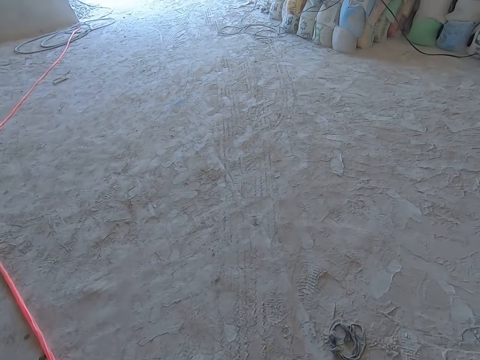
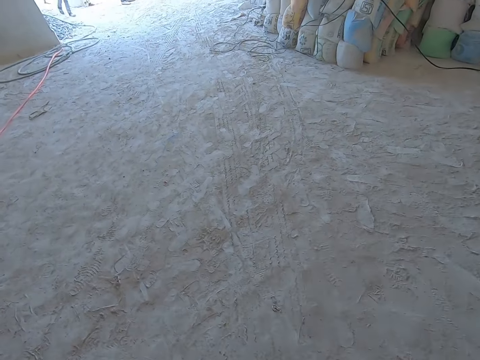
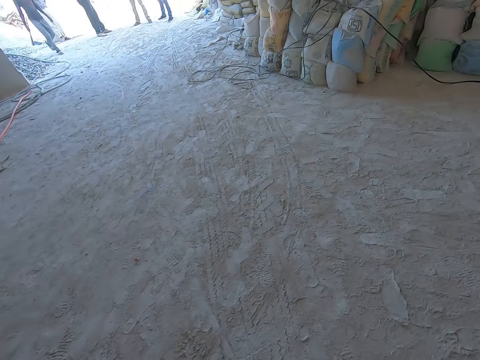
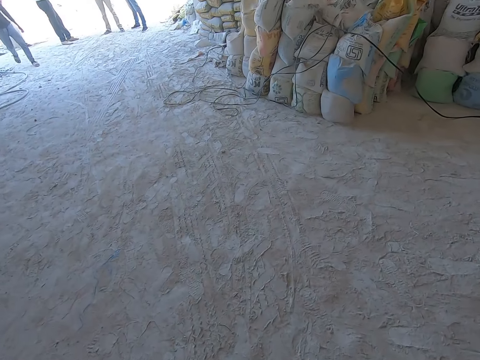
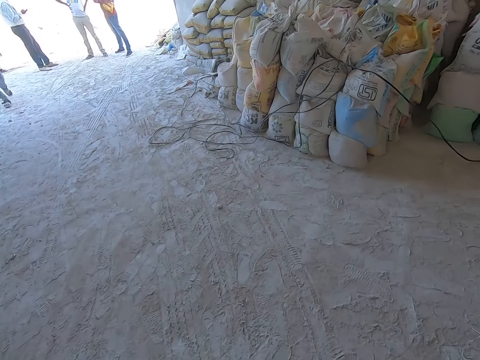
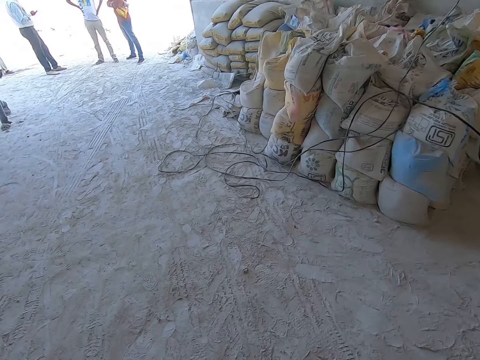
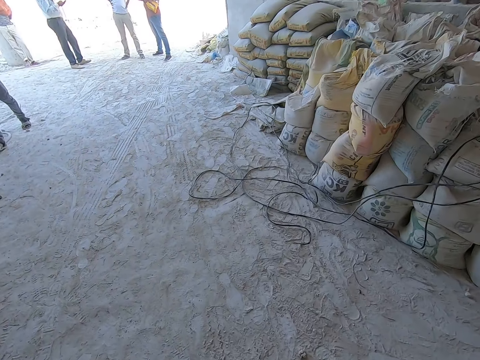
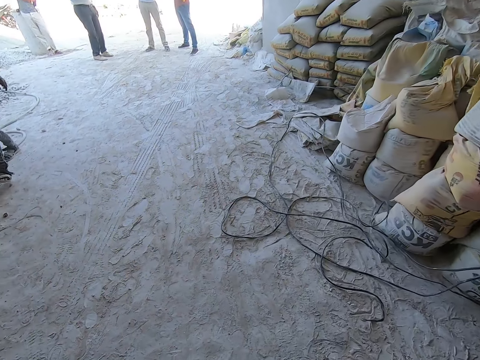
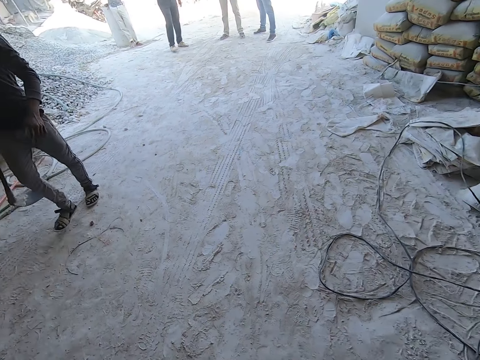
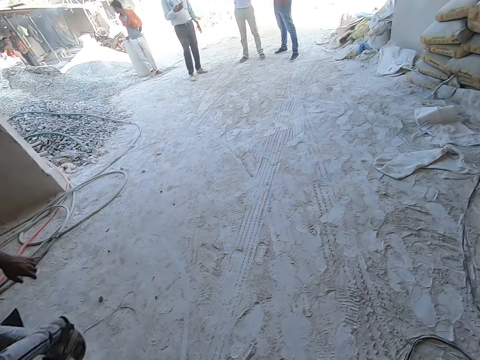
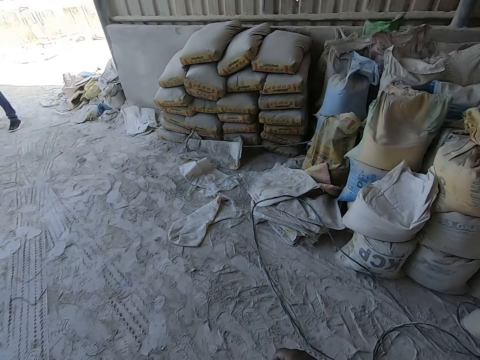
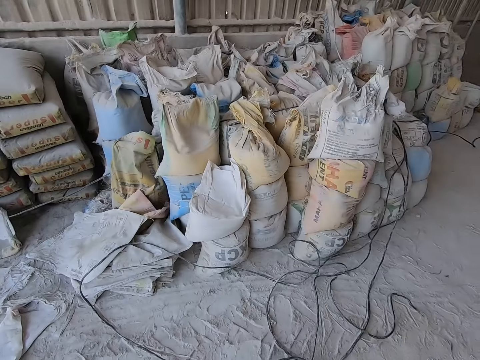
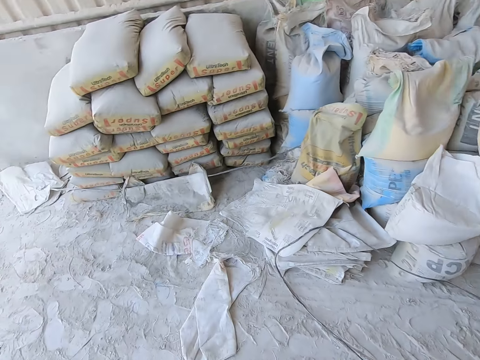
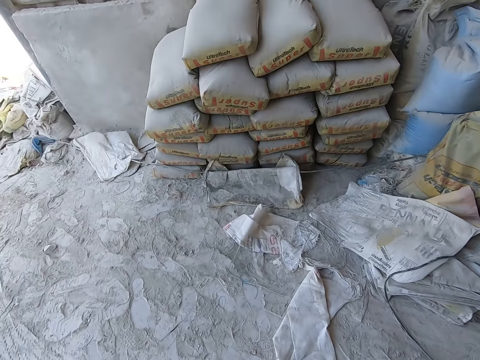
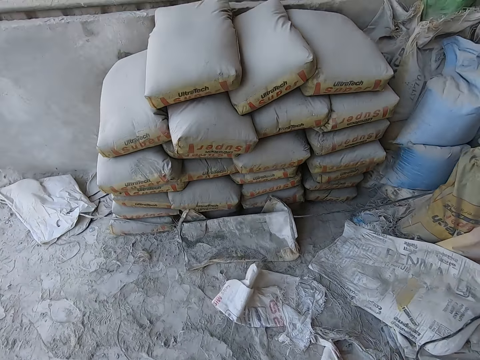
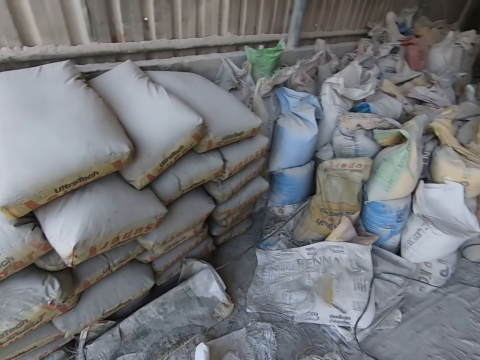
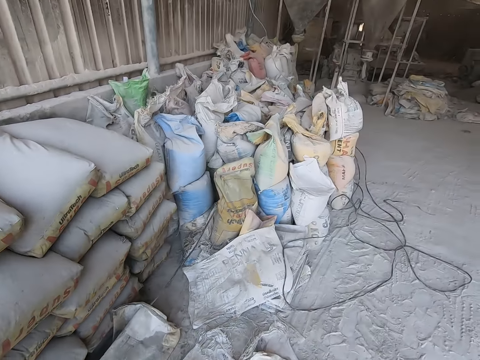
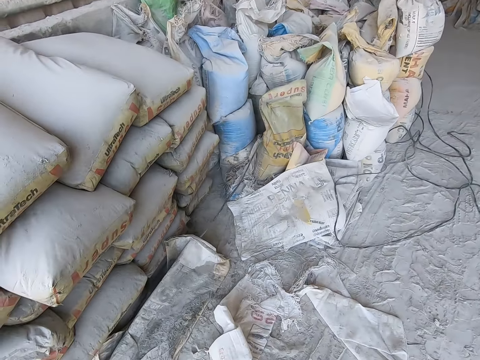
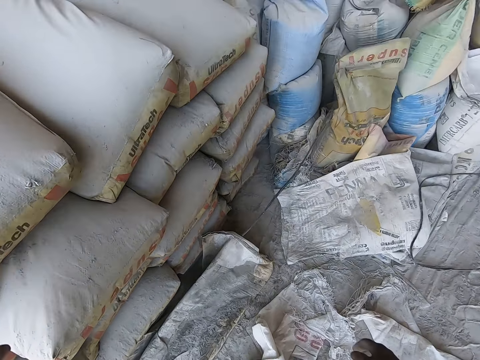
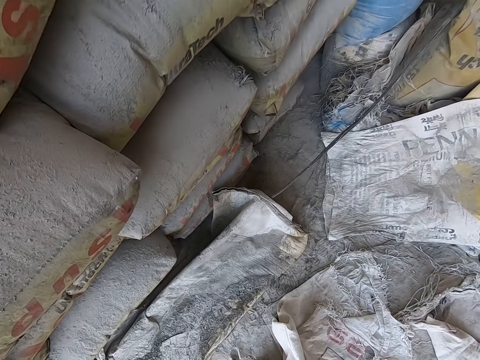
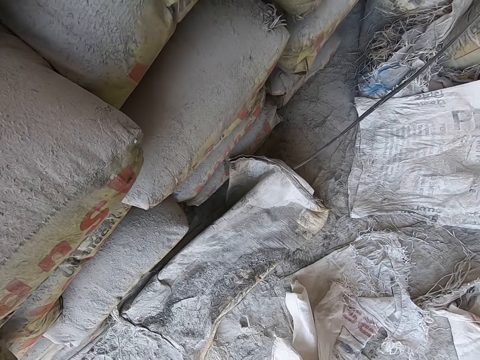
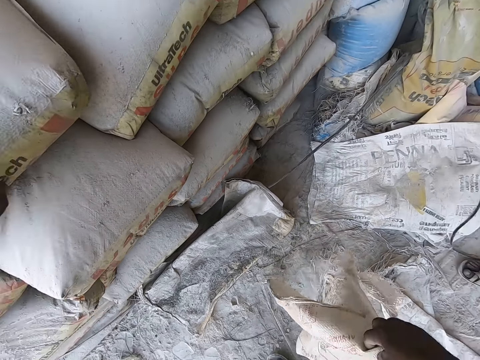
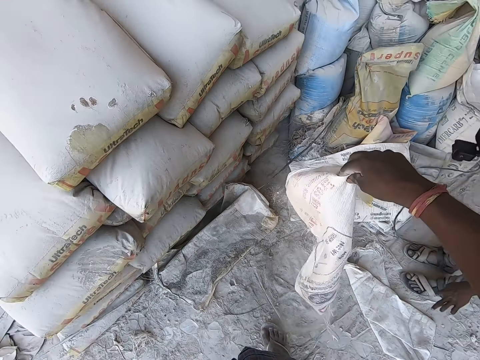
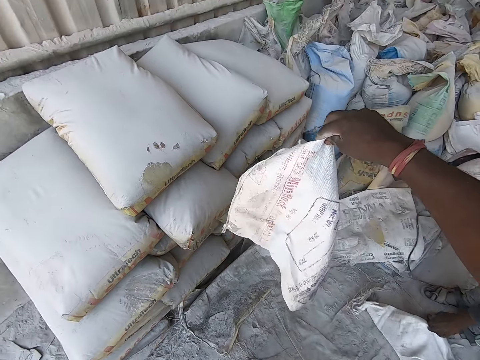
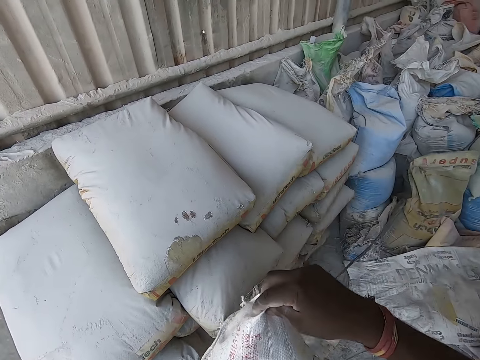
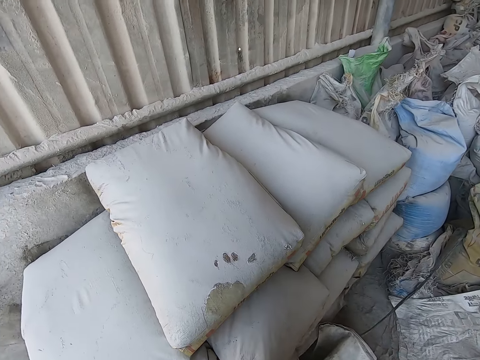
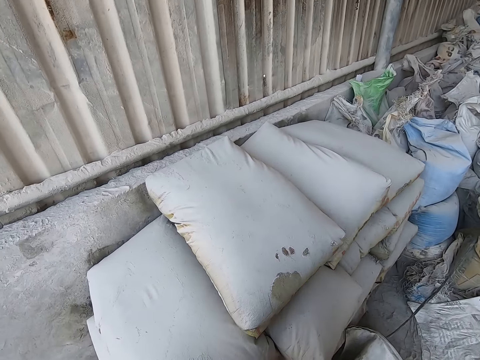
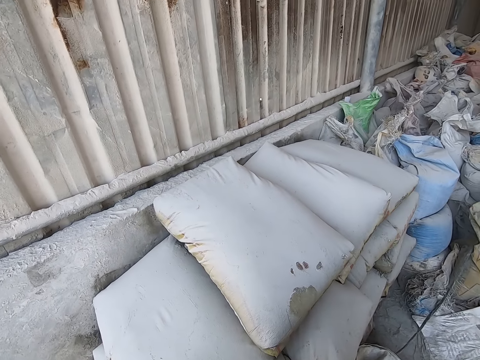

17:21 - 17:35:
The camera wearer converses with a man. He picks up a cement bag on the floor with his right hand. The man picks up a cement bag on the floor with his left hand.

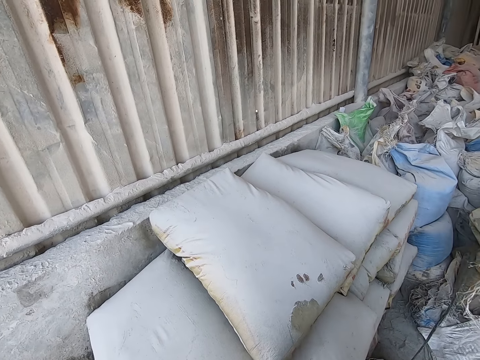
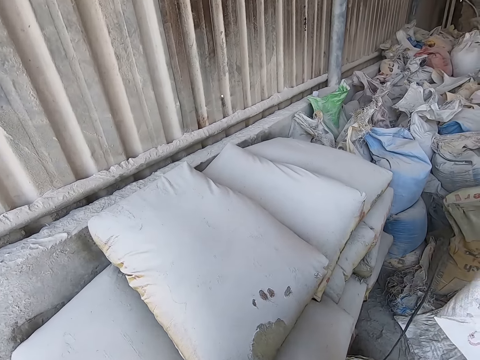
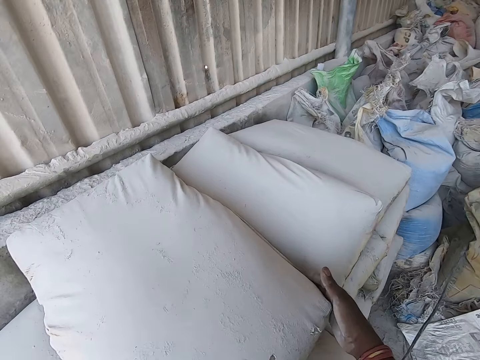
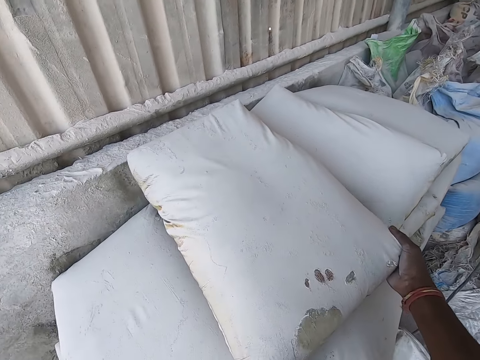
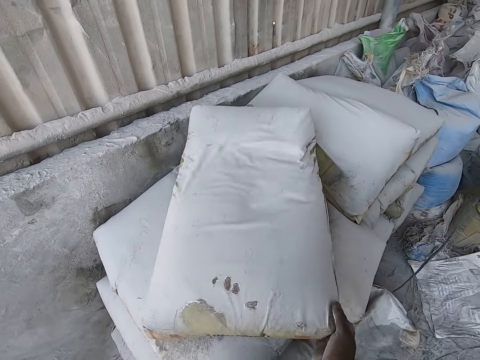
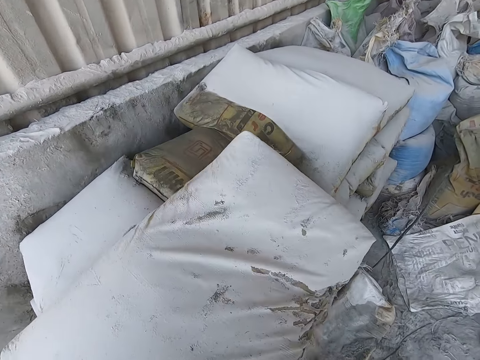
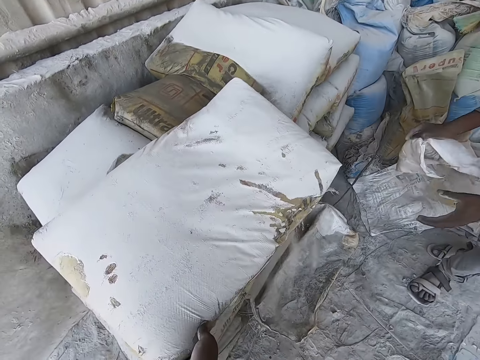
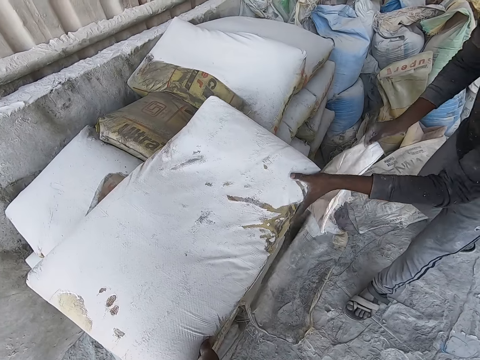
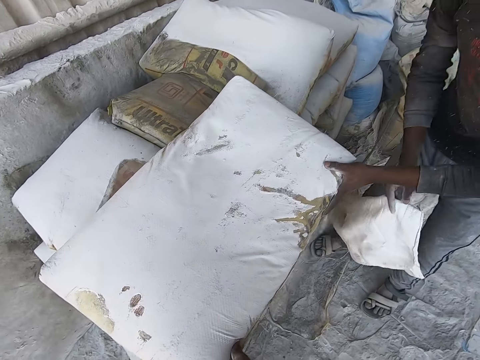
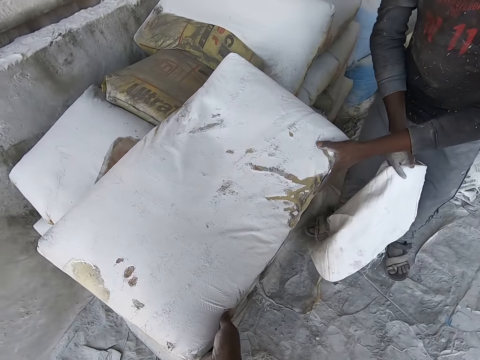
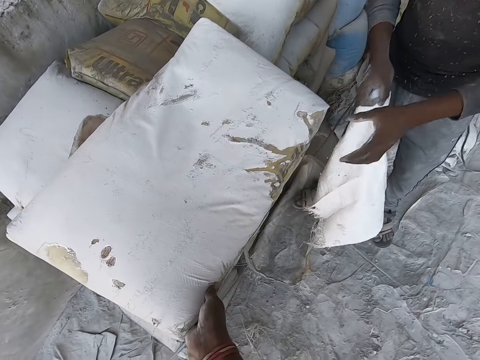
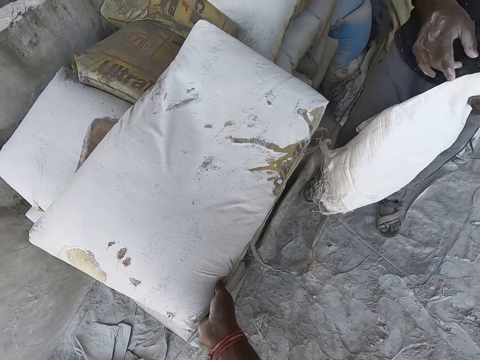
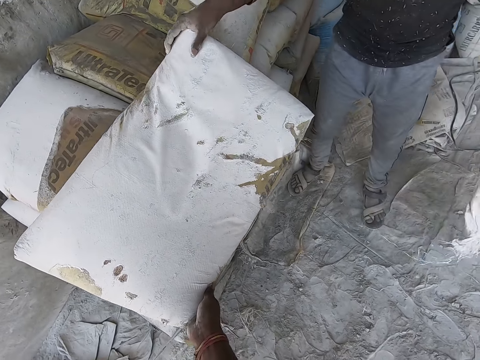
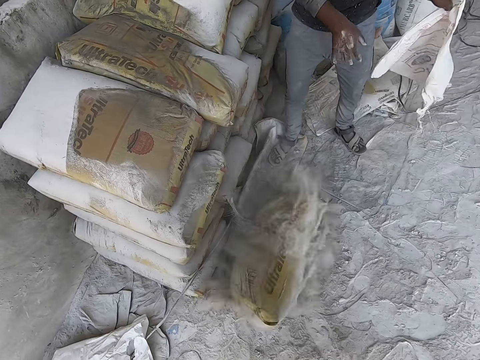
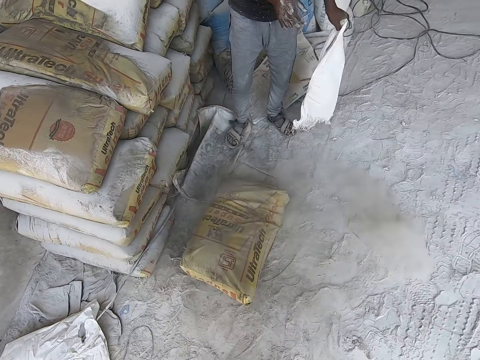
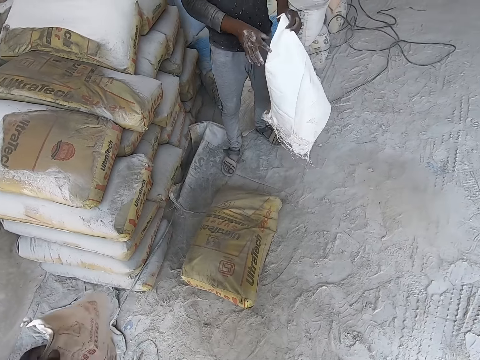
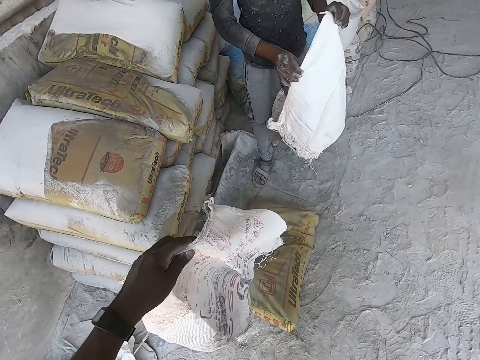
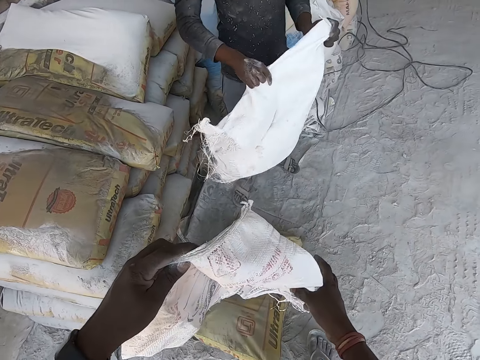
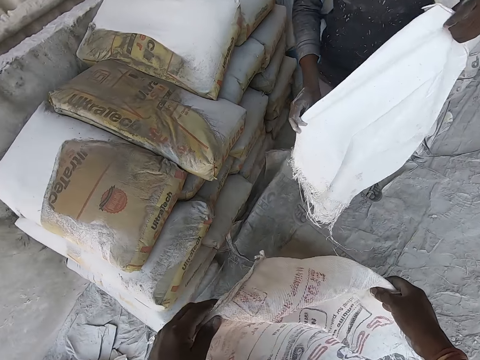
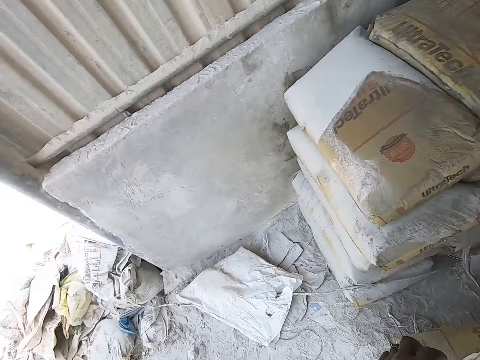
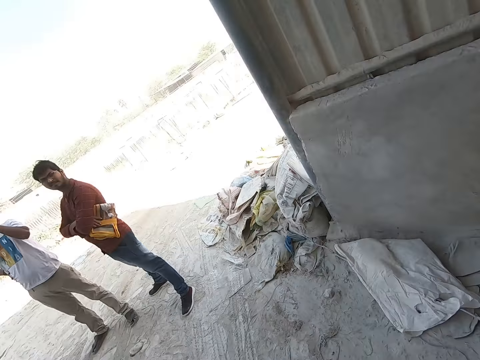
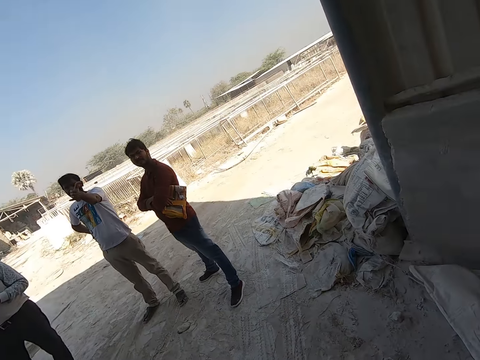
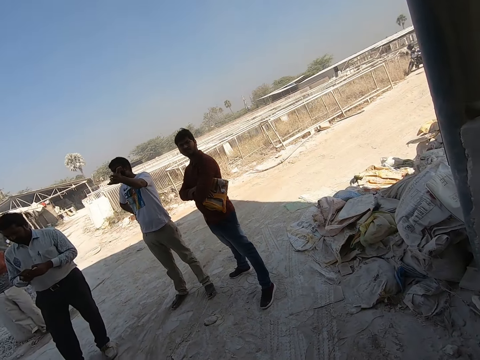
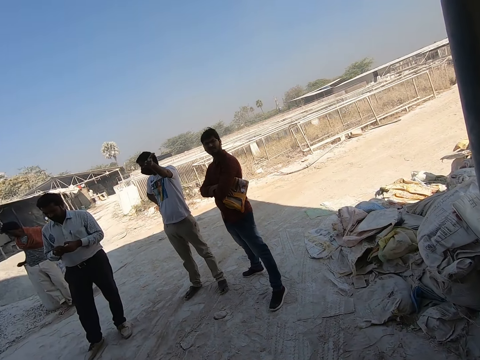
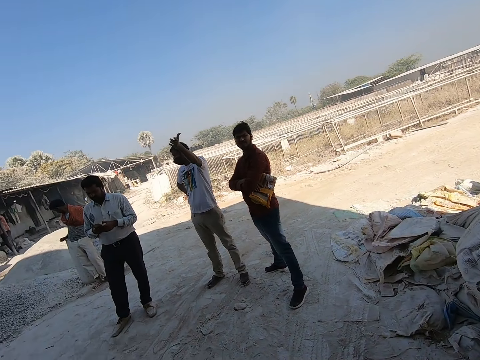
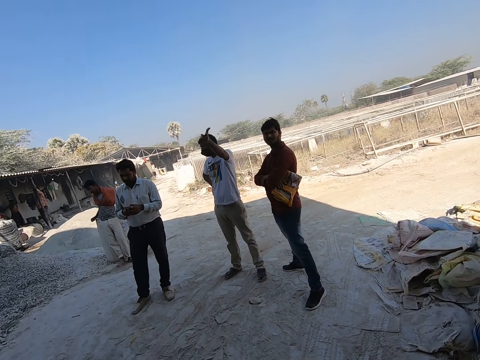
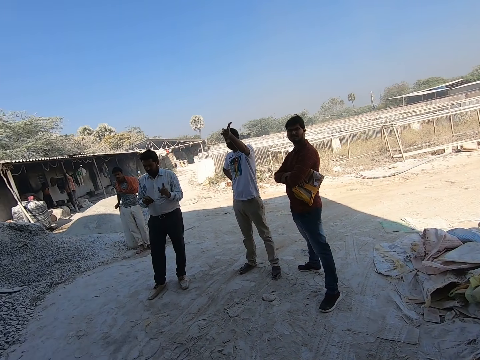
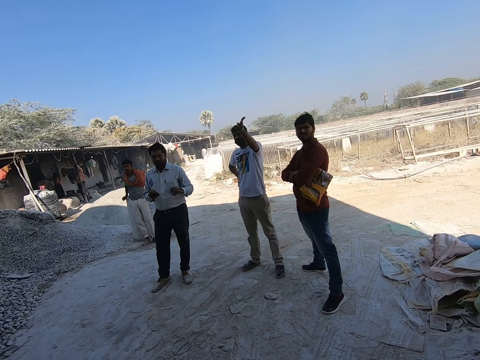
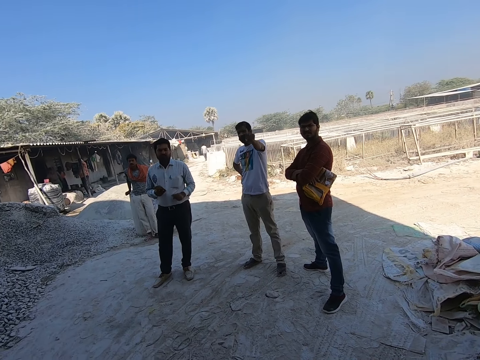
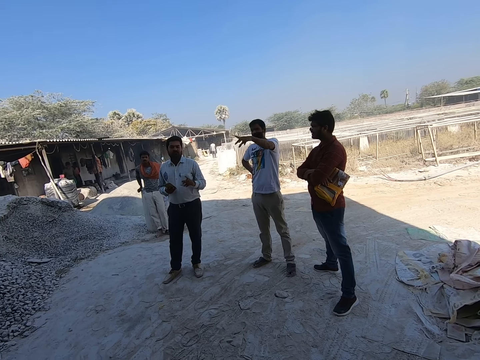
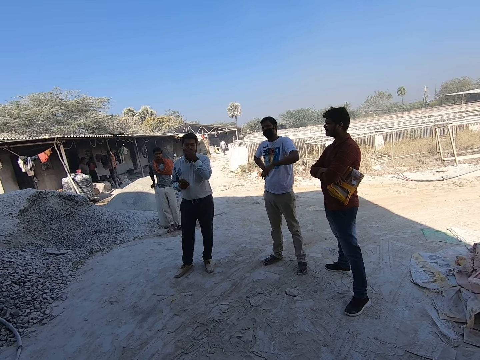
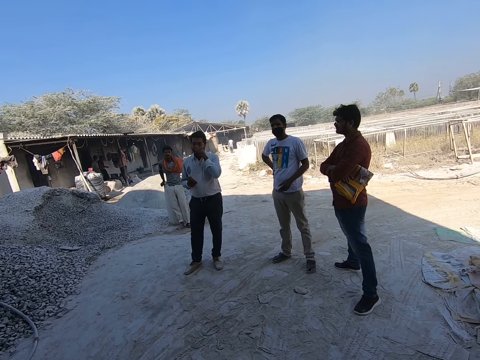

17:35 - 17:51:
The camera wearer shifts a bag of cement with his right hand. He takes the bag of cement. The man holds the bag of cement with his left hand. The camera wearer converses with the man. The man transfers the cement bag to his right hand from his left hand and pushes the bag of cement on the ground with his right hand. The camera wearer drops the bag of cement on the floor. The man holds the cement bag with both hands. The camera wearer holds the cement bag with both hands. Another man converses with the camera wearer. The camera wearer talks to a person and another person.
